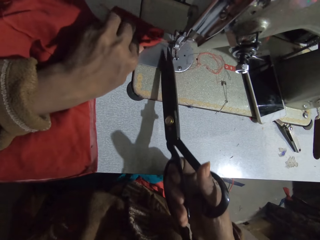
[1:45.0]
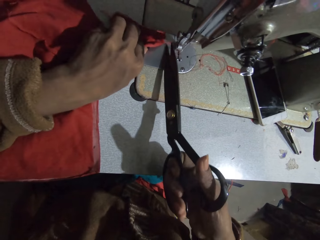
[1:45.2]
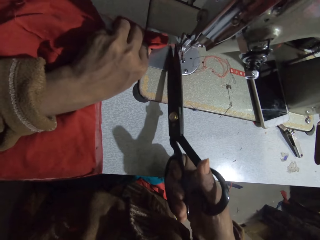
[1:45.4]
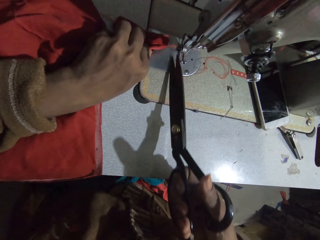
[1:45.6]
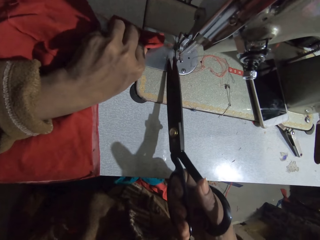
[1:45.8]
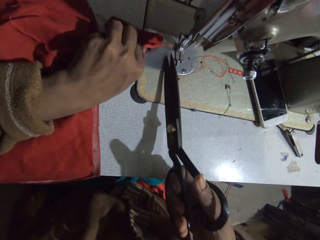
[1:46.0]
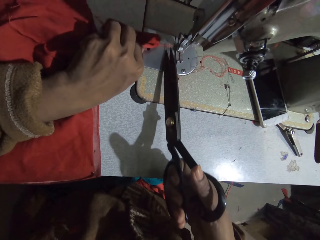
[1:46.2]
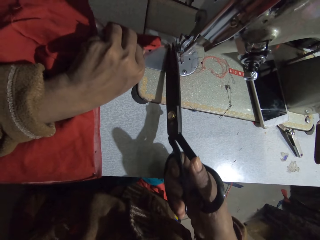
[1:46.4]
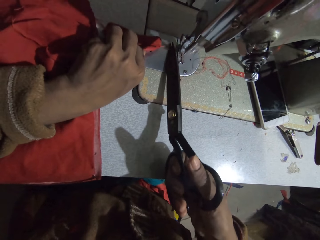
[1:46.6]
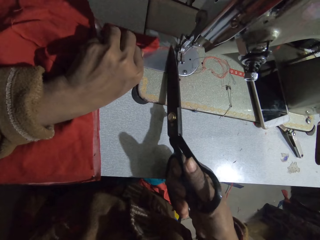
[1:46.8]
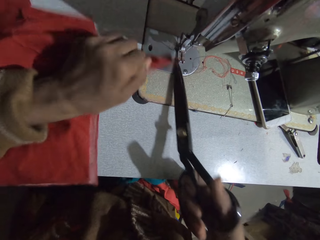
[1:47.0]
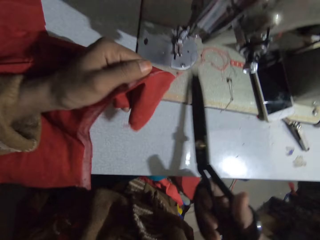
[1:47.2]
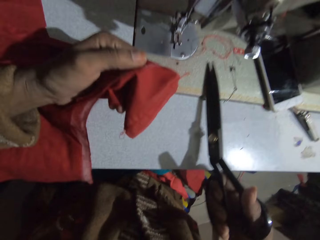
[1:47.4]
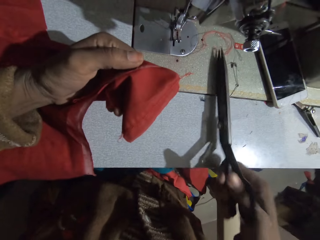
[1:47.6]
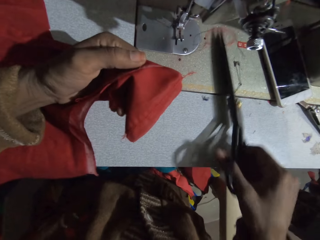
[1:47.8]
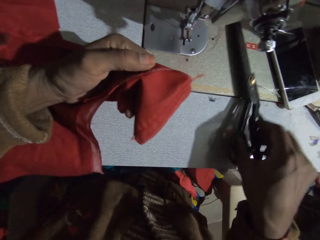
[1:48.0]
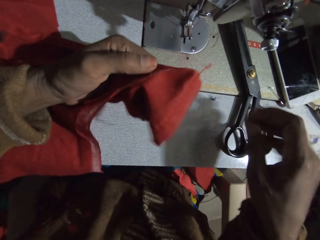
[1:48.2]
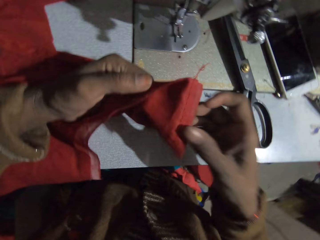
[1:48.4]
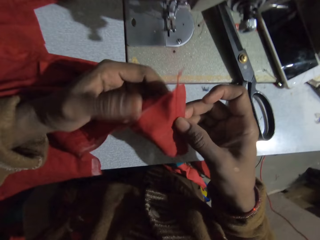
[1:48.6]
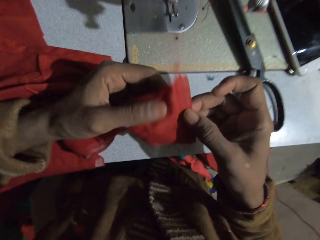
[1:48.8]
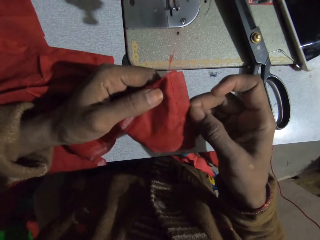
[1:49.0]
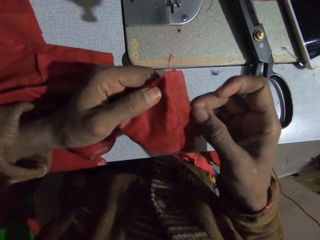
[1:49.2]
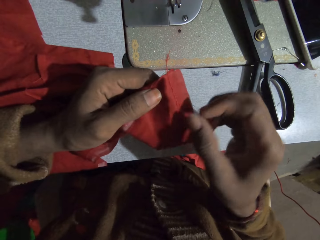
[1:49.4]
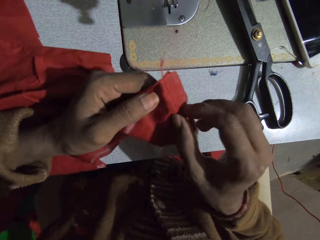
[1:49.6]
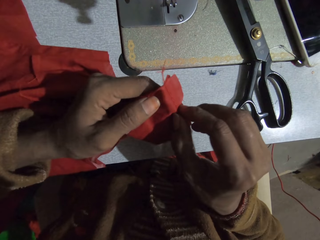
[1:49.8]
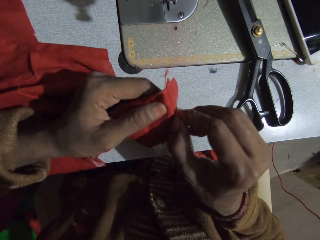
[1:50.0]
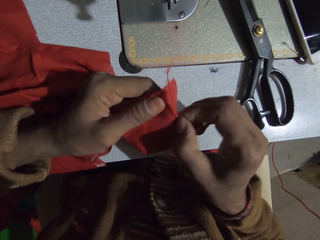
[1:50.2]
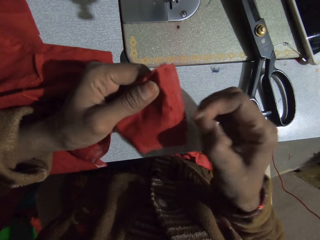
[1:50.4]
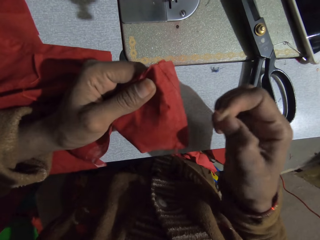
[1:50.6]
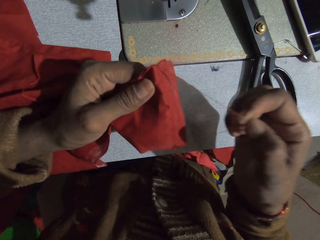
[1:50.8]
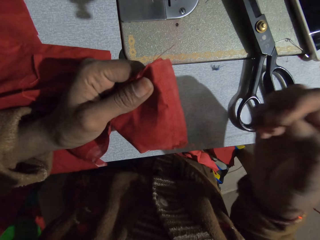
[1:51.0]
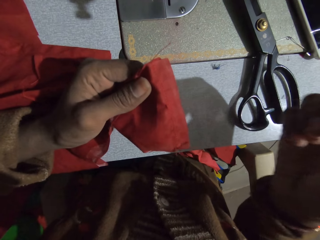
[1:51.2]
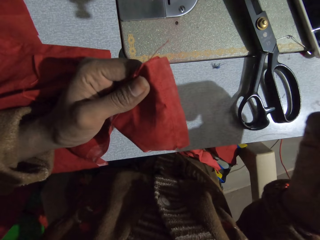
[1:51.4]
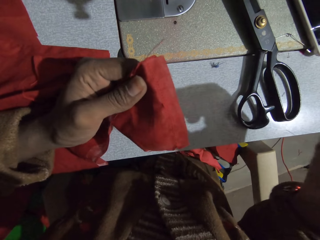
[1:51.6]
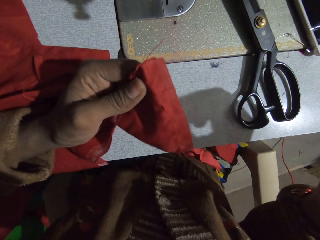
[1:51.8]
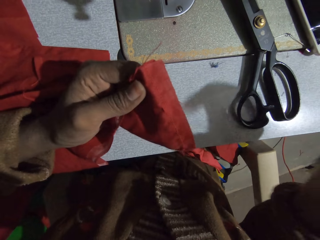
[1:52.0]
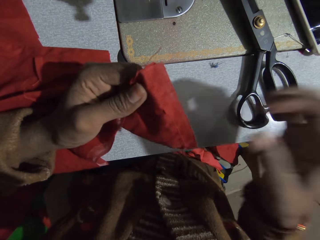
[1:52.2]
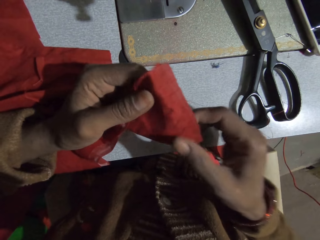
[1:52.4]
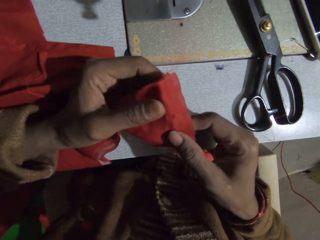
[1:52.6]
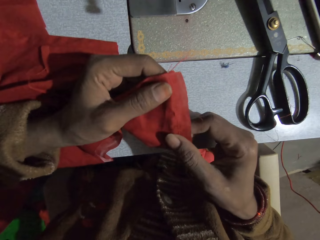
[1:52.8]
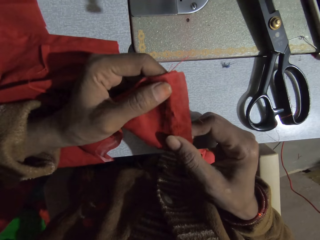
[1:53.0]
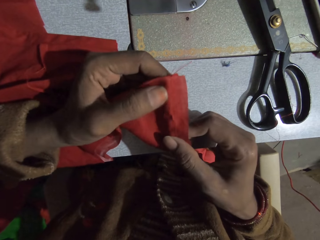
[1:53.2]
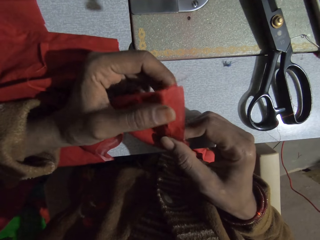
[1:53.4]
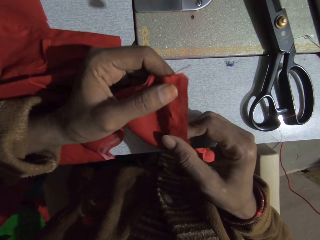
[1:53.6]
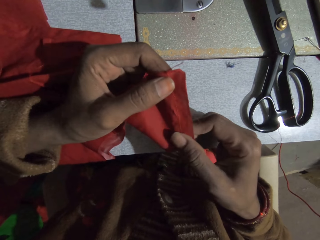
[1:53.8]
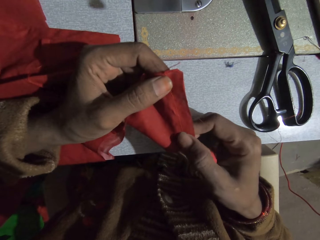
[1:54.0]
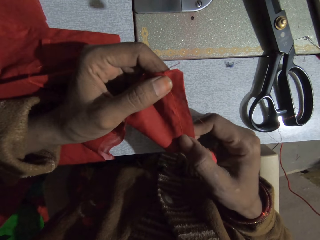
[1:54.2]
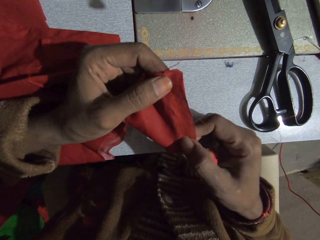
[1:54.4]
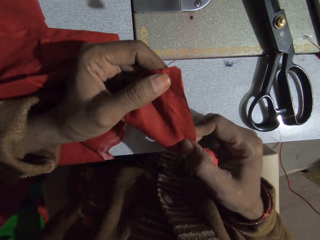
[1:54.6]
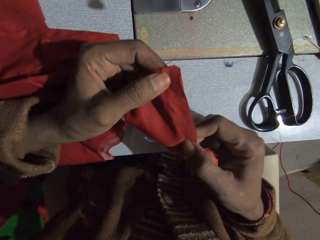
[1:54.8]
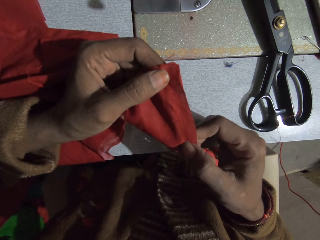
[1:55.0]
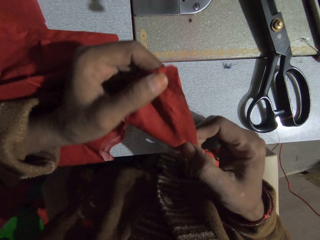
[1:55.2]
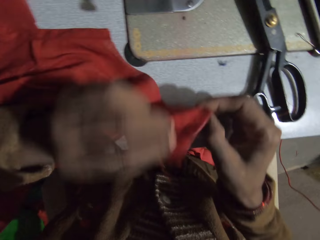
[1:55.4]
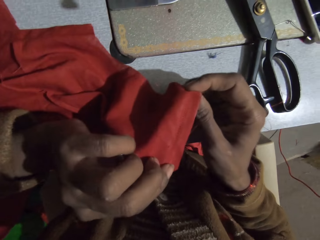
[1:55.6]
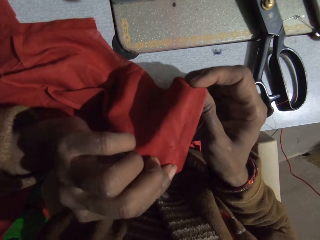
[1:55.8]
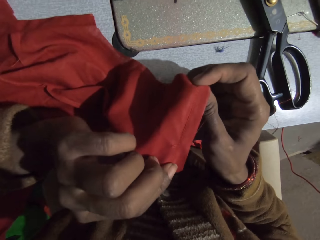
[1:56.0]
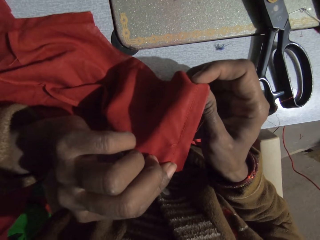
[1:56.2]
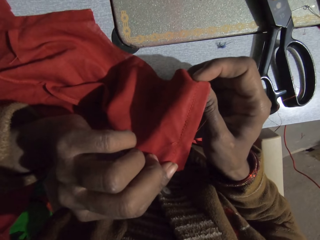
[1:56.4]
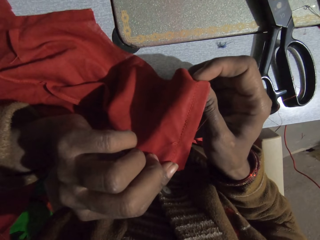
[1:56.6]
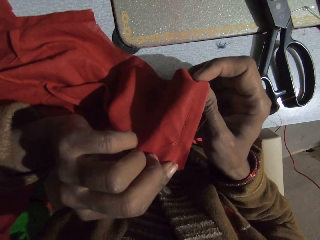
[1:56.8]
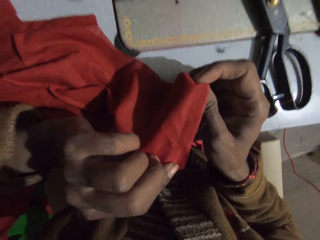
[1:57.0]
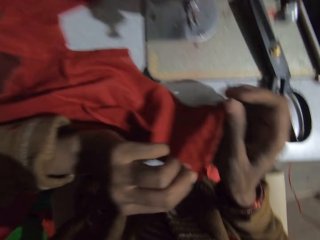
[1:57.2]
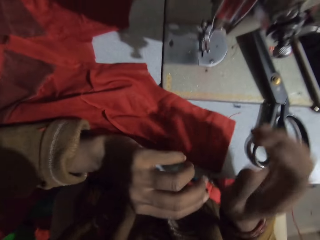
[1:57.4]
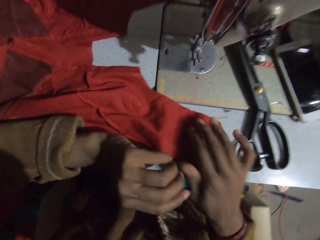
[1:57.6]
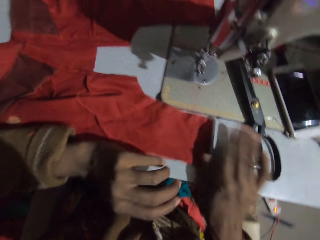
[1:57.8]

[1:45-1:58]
The camera wearer holds a cloth. They cut the sewing thread with the scissors. They look at the cloth. They put the scissors on the sewing machine table. They hold the cloth. They pull thread from the cloth. They hold the cloth with both hands. They look at the cloth. They turn the cloth and look at the cloth.

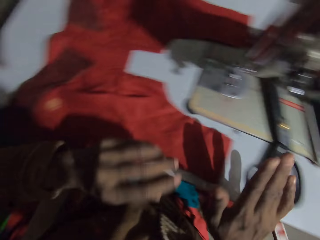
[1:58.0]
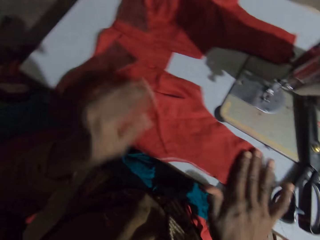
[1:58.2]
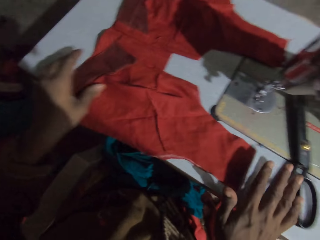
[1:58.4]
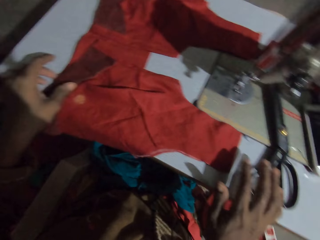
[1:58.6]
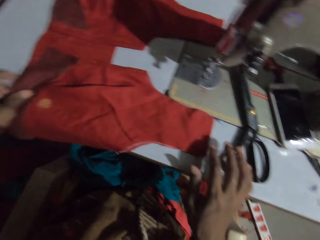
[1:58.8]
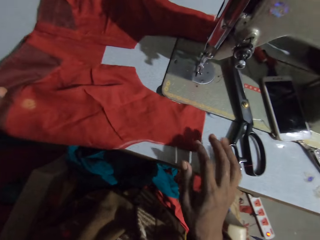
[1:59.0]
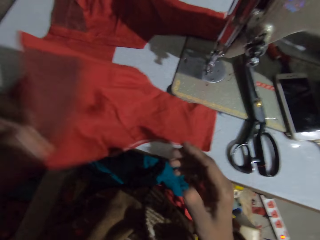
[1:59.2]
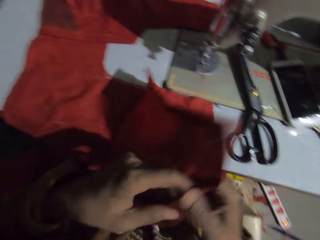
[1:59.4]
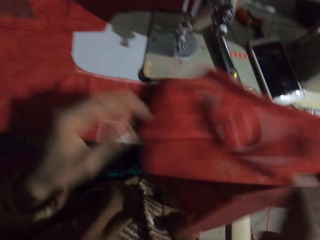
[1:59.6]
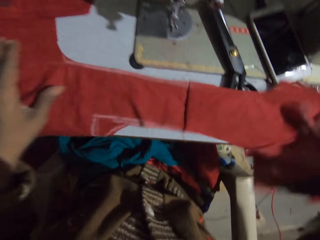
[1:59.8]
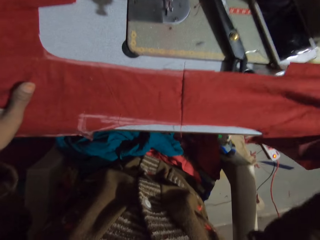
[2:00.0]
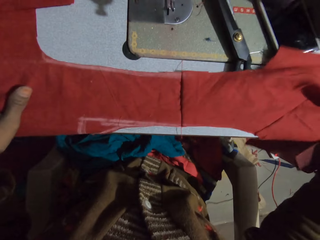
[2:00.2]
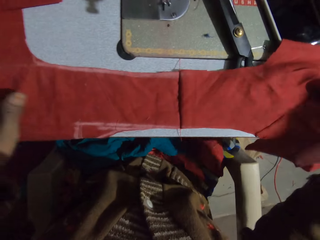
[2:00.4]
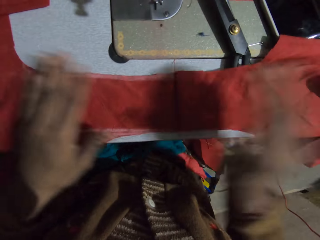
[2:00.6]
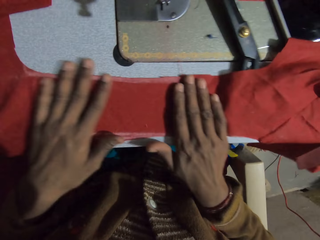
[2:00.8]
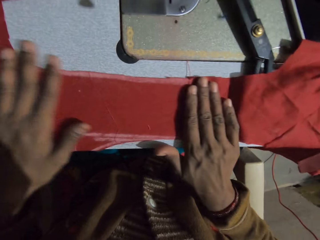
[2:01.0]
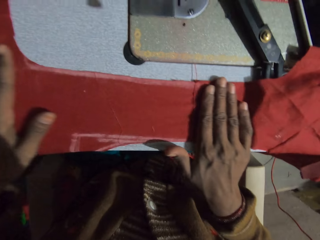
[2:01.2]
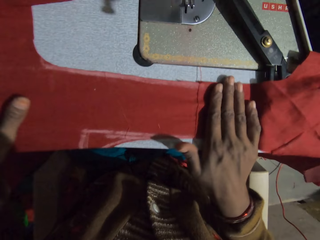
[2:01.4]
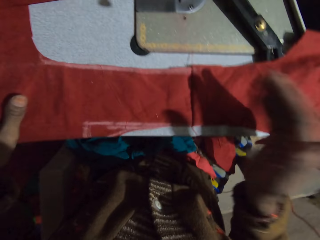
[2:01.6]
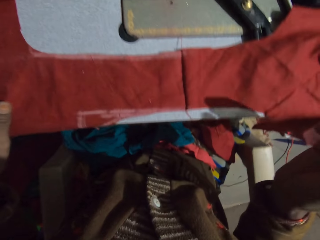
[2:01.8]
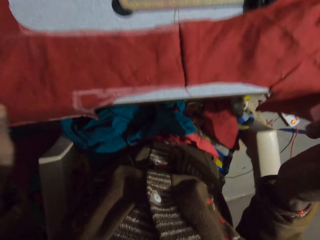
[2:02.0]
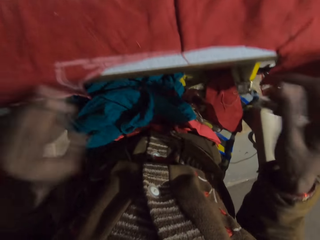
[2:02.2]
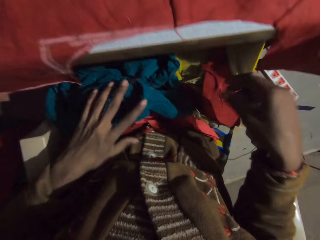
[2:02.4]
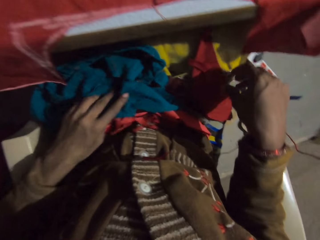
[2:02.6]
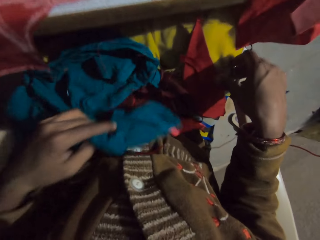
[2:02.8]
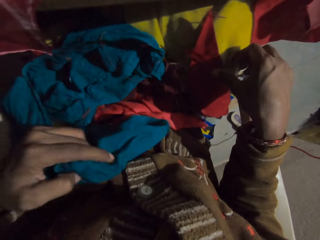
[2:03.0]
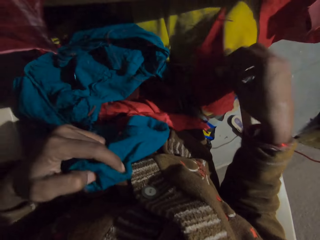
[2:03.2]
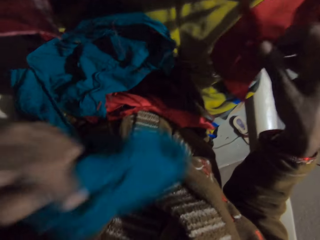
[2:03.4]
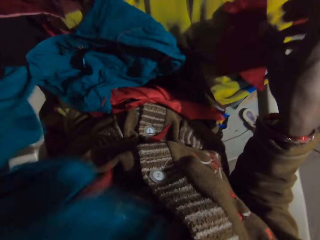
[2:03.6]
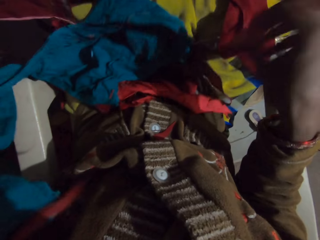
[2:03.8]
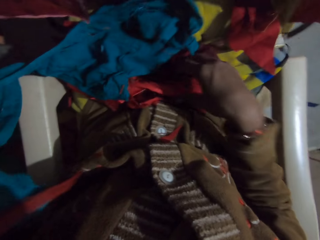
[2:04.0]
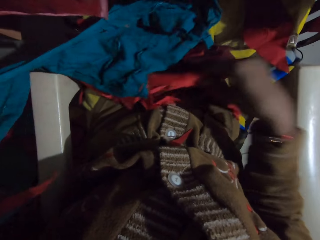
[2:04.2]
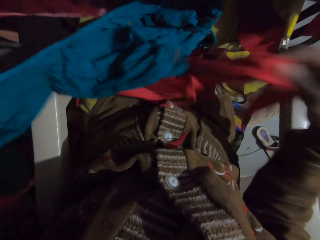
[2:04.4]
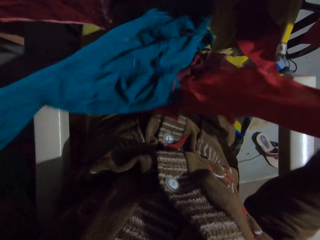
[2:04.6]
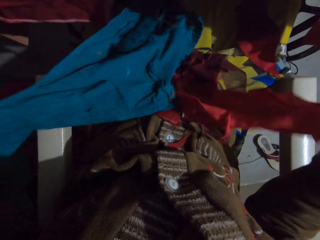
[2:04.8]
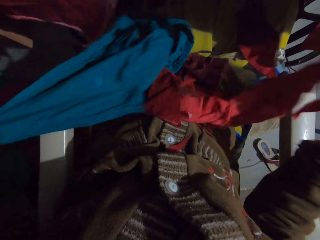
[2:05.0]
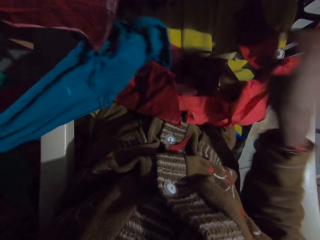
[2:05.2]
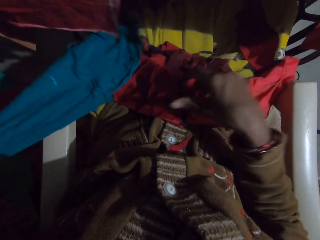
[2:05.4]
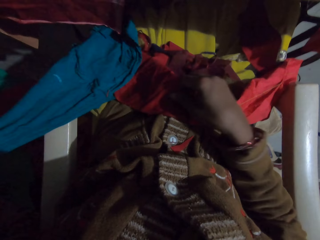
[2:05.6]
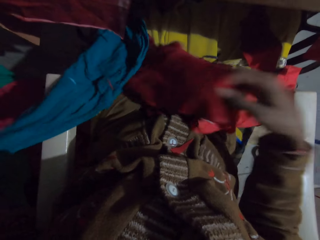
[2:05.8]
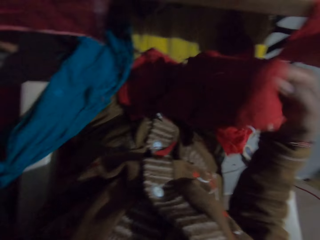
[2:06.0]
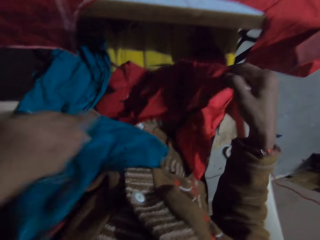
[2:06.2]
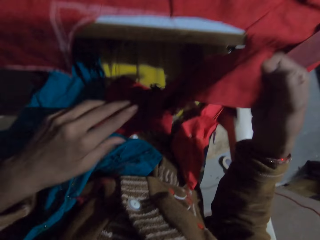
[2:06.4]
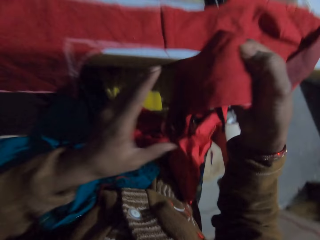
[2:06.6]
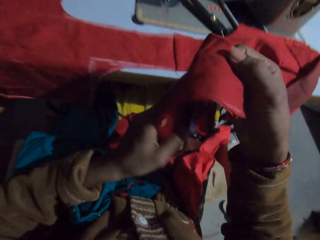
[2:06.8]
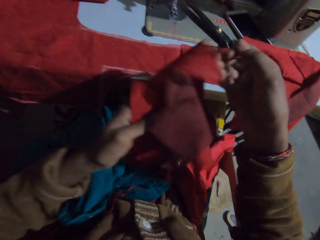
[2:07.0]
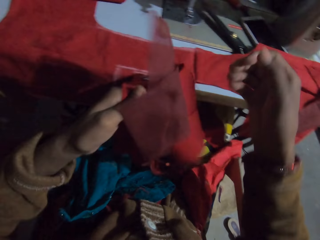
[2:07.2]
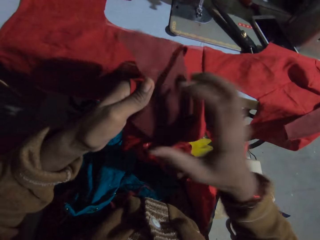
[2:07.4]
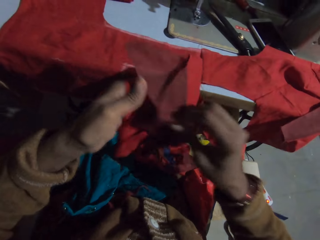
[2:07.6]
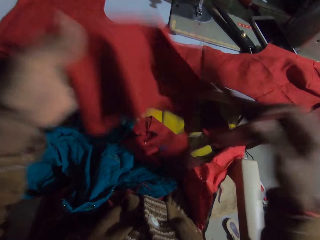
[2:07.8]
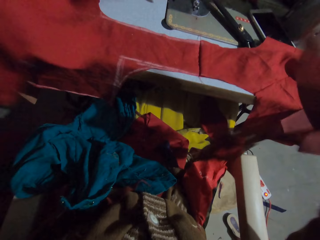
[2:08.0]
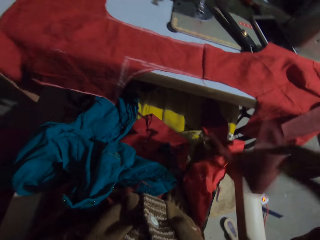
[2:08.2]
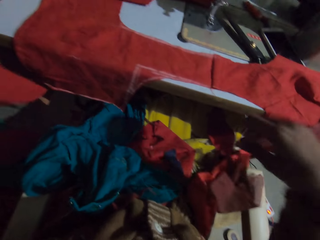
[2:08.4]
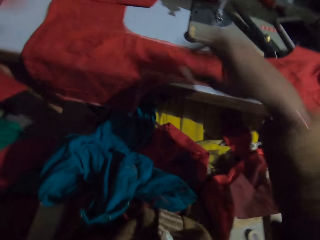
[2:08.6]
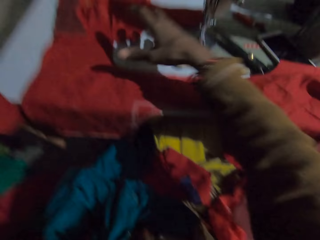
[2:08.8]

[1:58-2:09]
The camera wearer wipes the cloth with the hand. They unfold the cloth. They hold the cloth. They stretch the cloth. They wipe the cloth with the hand. They press a hand on the cloth. They move hands. They search through clothes on the lap. They pull a cloth. They pick up a cloth from the lap. They search cloth pieces. They hold the cloth pieces. They put the cloth on the lap.
